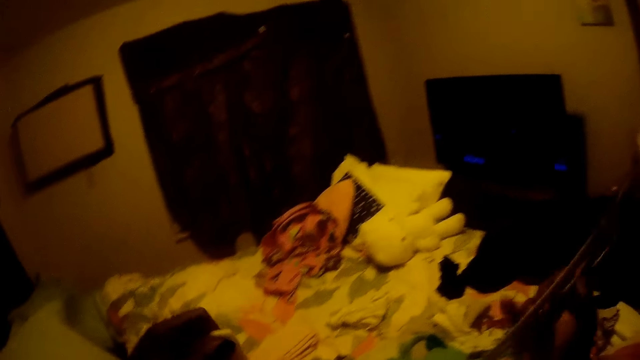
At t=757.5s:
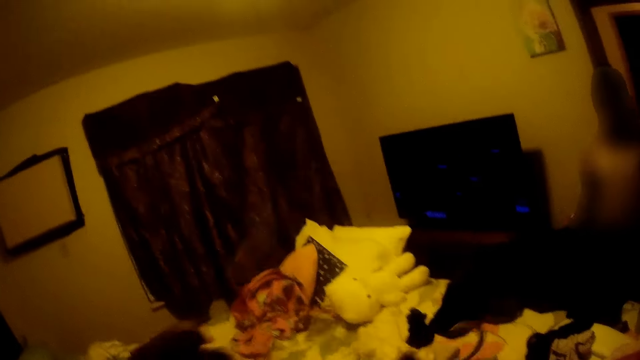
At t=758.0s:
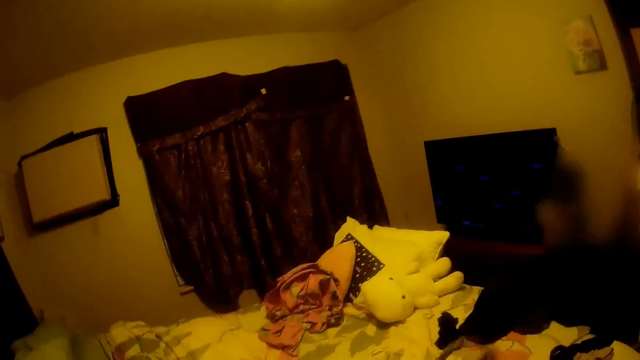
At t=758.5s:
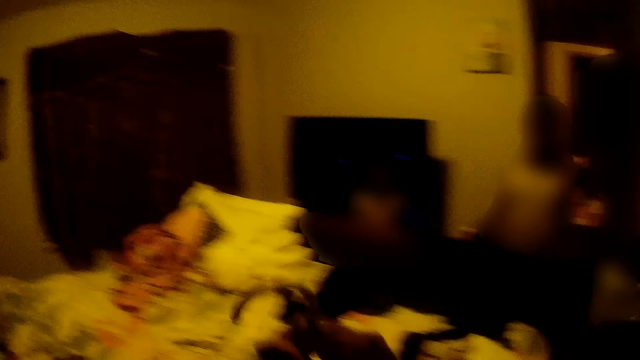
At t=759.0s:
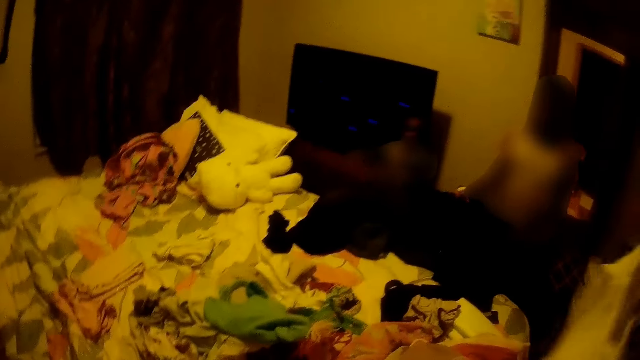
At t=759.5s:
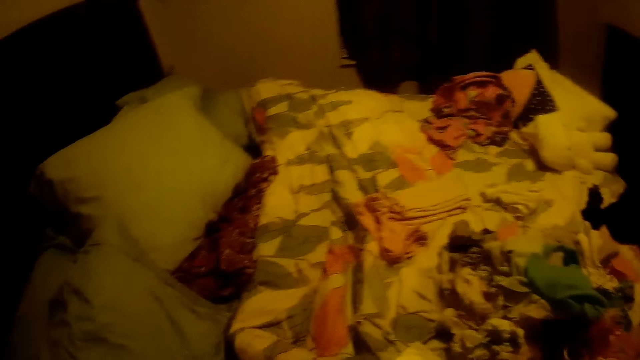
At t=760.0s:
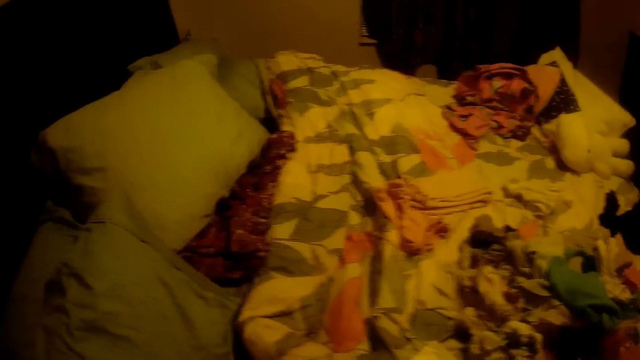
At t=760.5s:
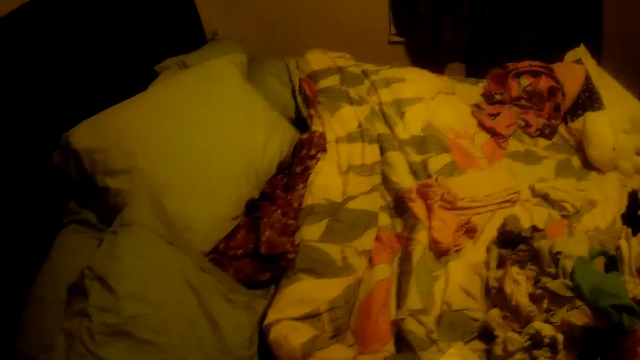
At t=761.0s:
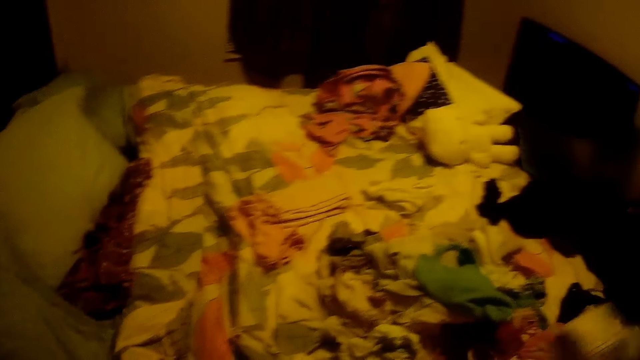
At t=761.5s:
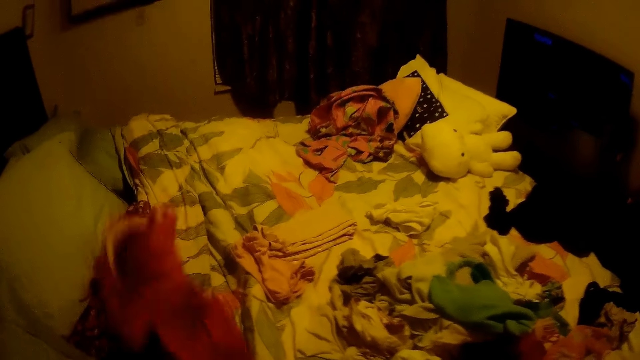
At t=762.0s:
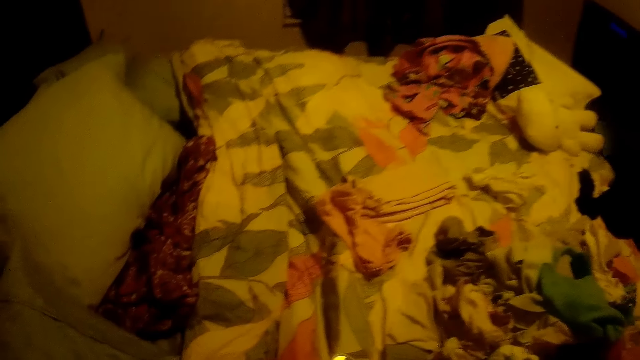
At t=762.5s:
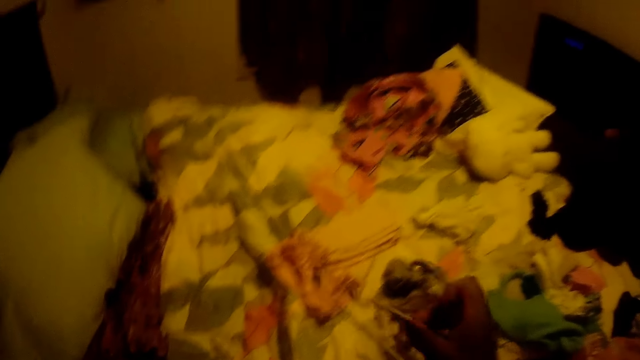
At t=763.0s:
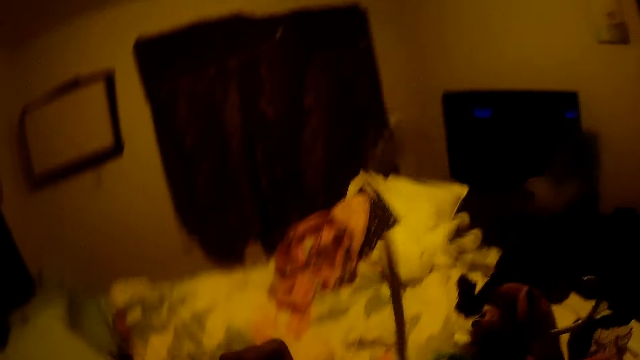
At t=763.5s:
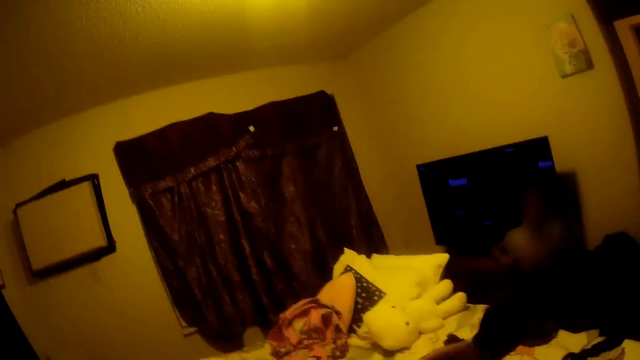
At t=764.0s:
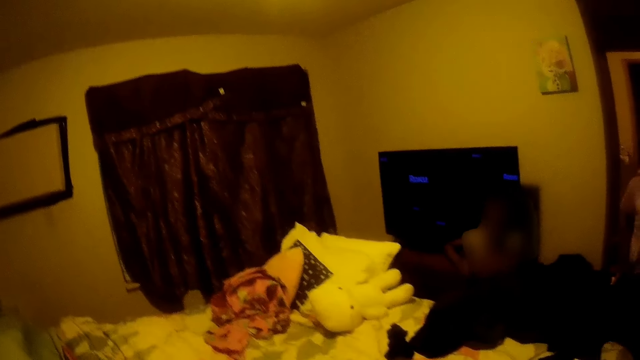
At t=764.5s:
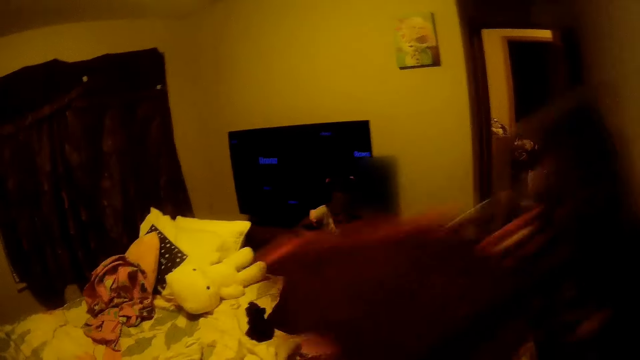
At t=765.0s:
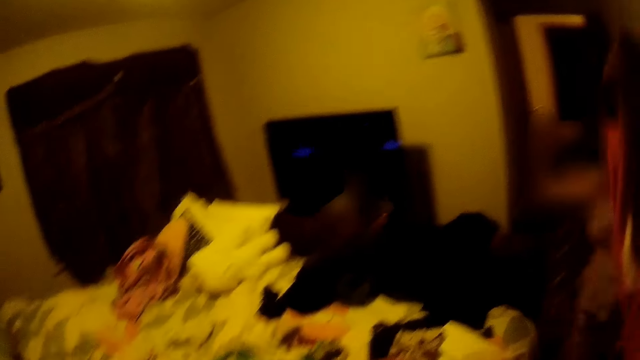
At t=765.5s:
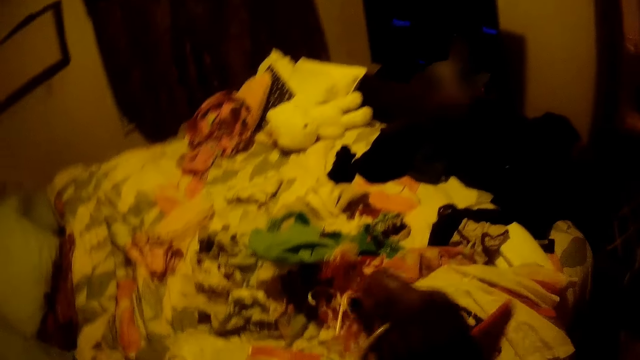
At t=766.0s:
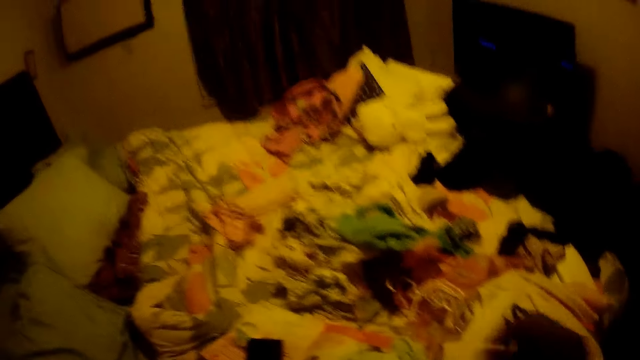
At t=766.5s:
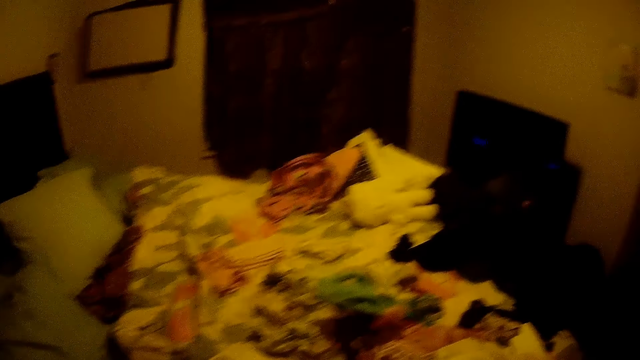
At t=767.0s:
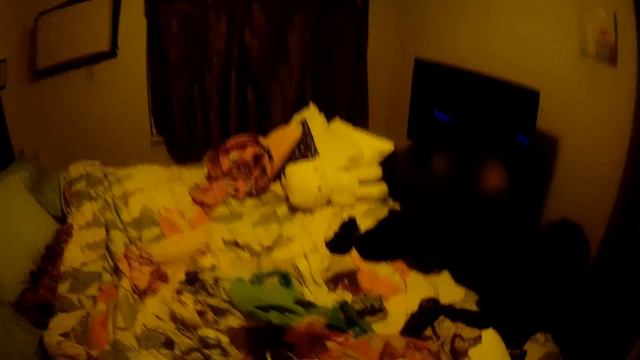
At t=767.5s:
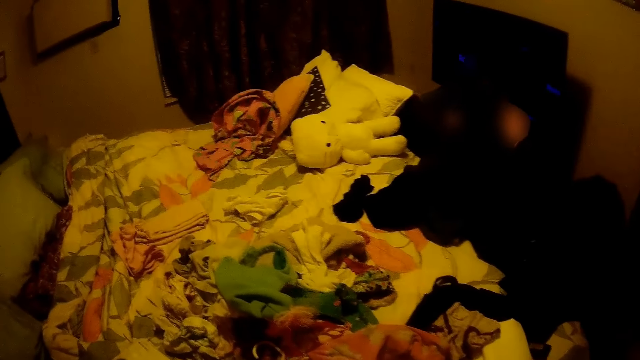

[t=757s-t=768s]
The camera wearer places the cloth on a hanger with her hands. She drops a cloth on the bed with her left hand. She picks a hanger from the bed with her right hand. She places a cloth on the hanger with her hands. She passes the hanger from her right hand to her left hand.

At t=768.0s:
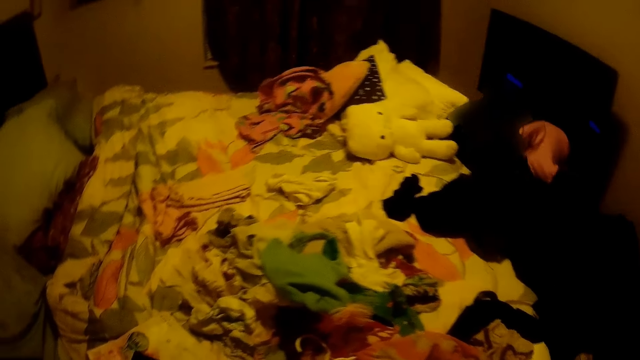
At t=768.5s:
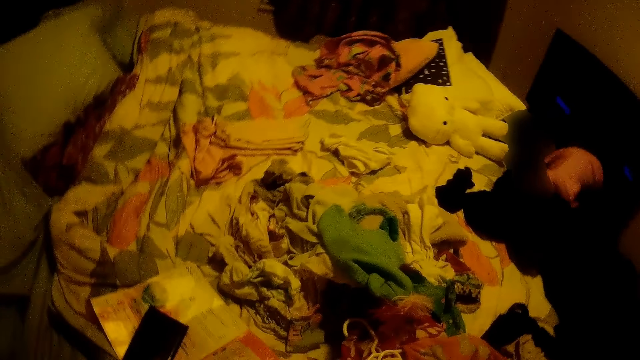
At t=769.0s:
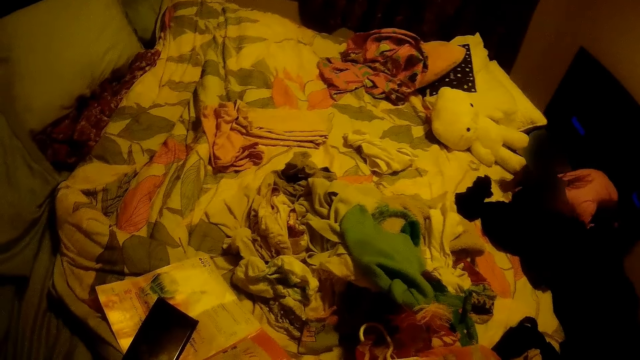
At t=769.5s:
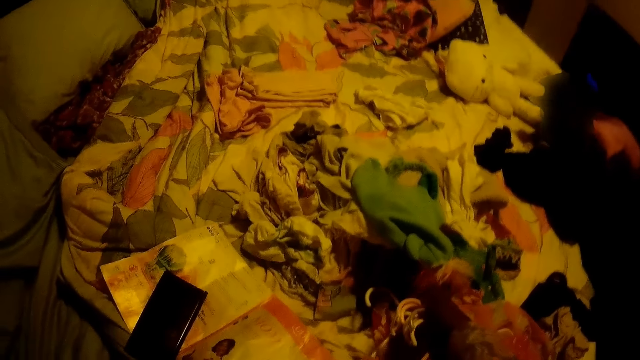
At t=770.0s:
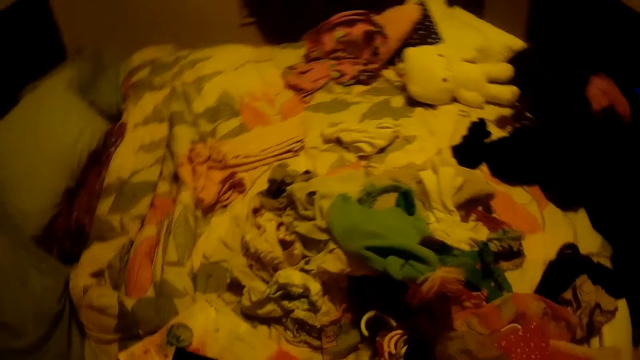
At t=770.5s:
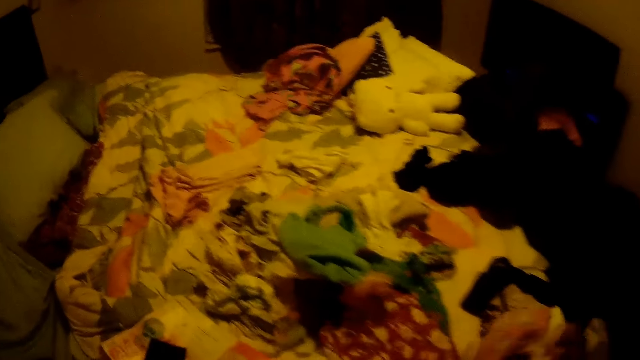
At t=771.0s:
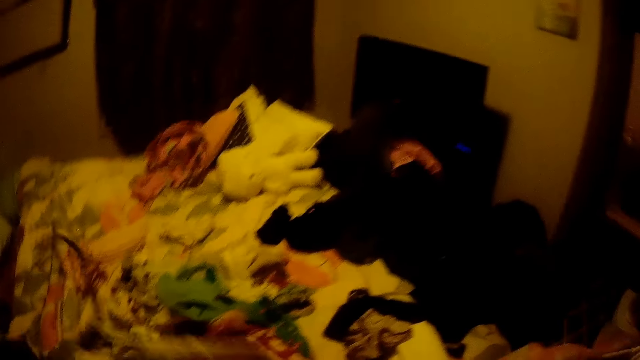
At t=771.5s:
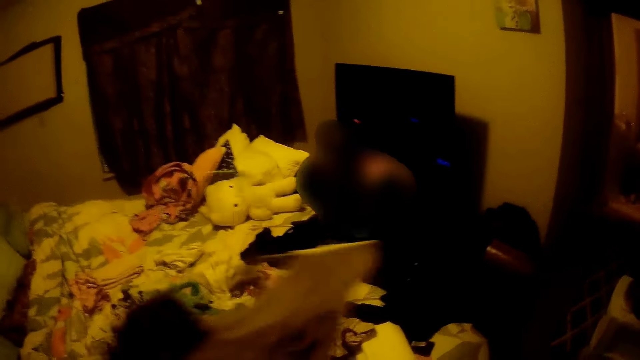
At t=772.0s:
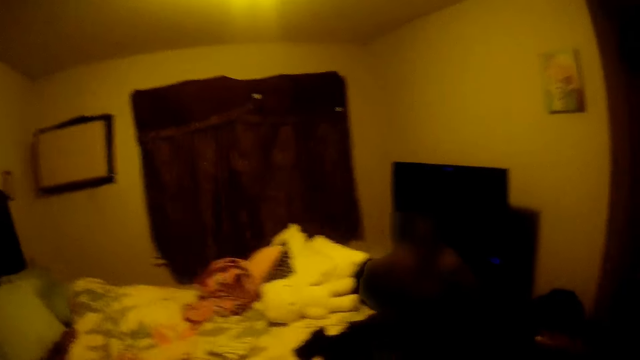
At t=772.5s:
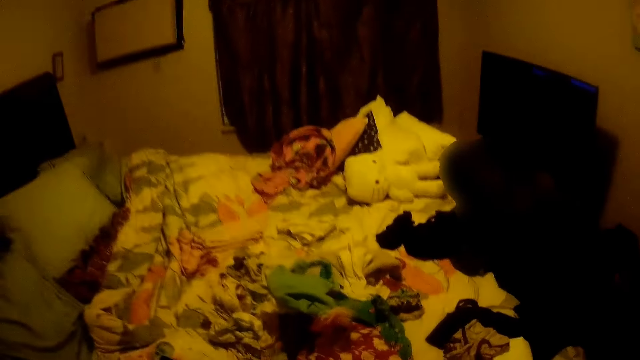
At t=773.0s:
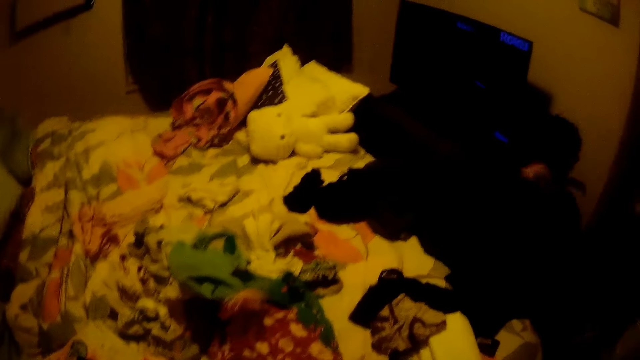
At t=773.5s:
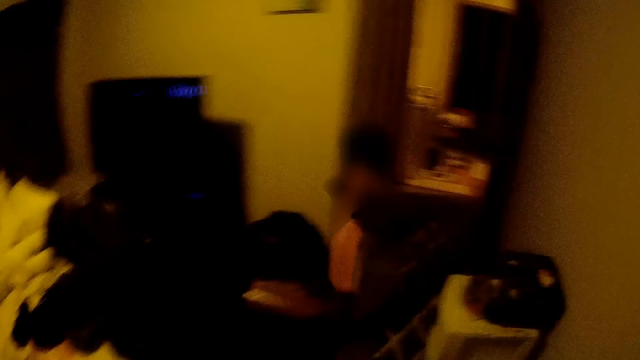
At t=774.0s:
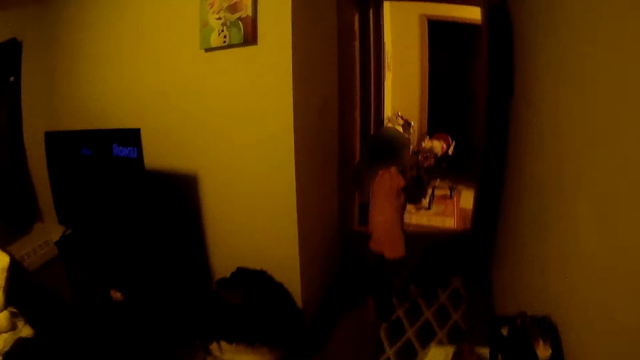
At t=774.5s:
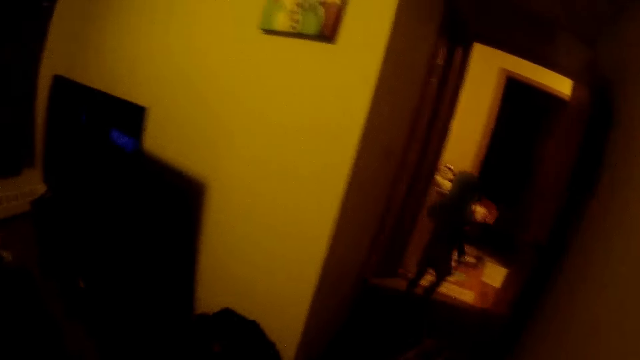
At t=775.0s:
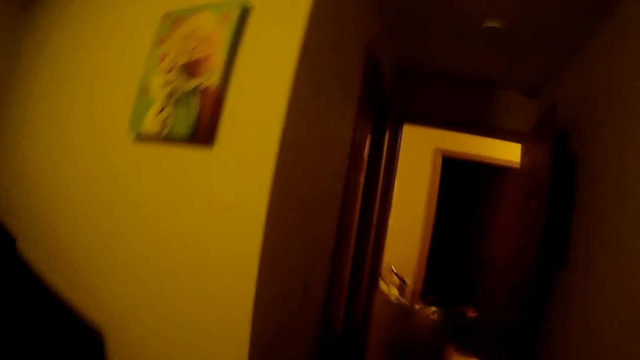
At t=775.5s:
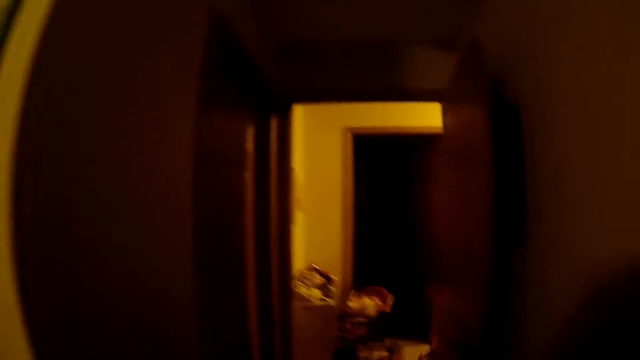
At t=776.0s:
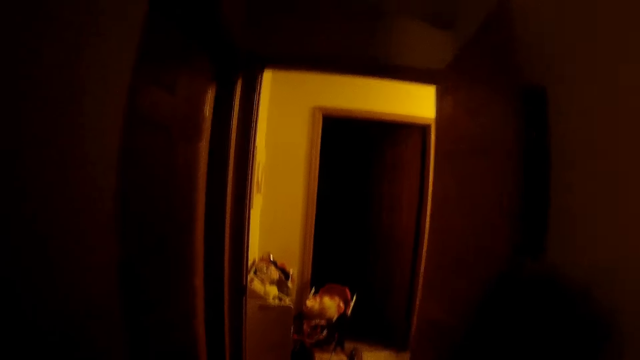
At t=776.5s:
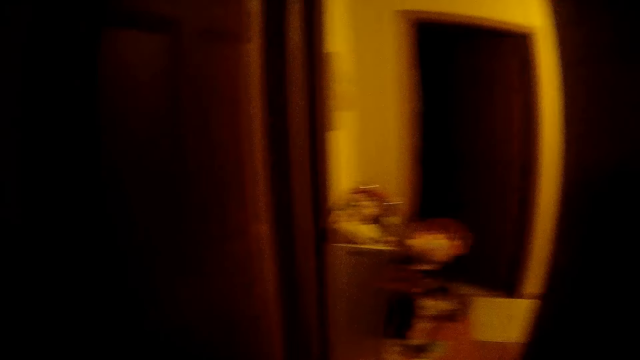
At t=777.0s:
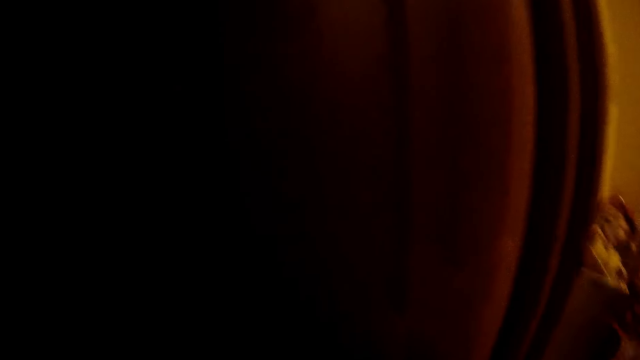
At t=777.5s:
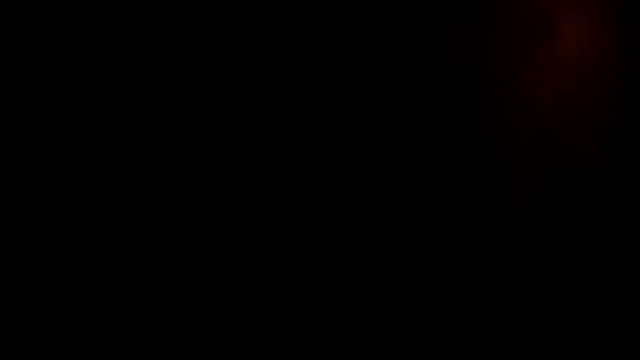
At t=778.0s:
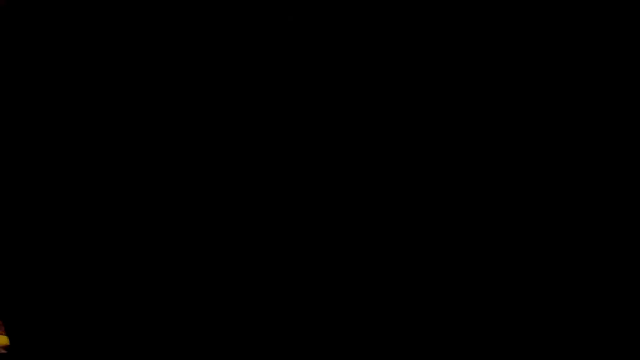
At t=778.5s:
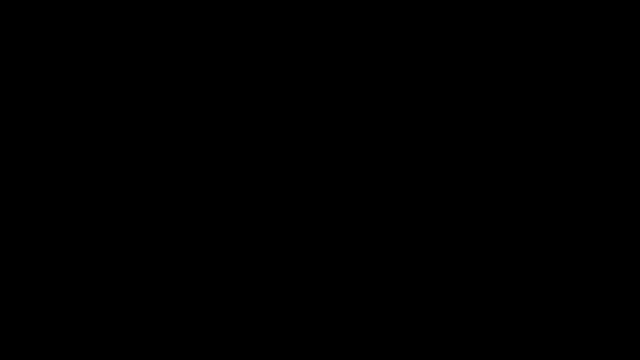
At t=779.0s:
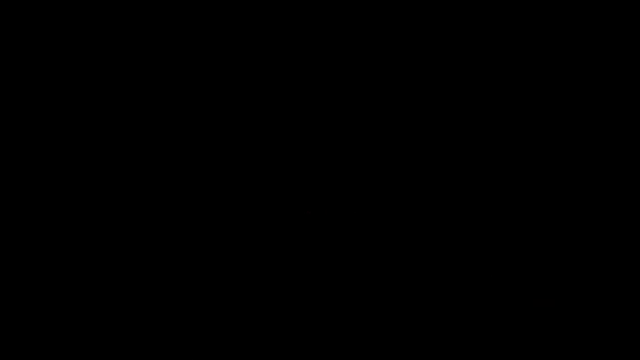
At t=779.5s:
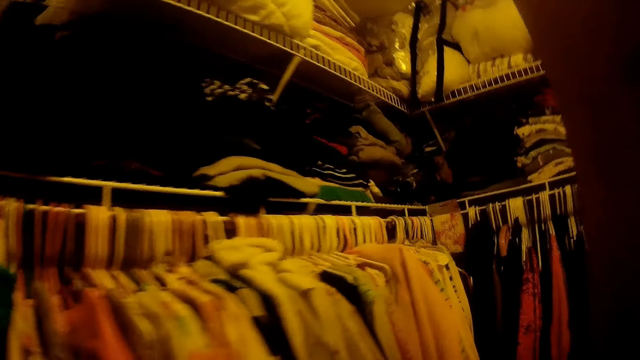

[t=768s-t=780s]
The camera wearer interacts with a person. She picks hangers from the bed with her right hand. She passes the hanger in her left hand to her right hand. She walks towards the cloth room. The person runs away. The camera wearer moves around.
